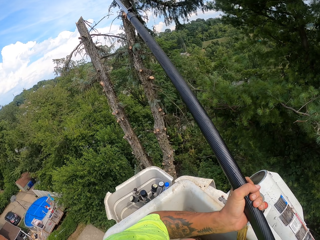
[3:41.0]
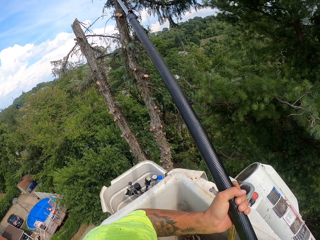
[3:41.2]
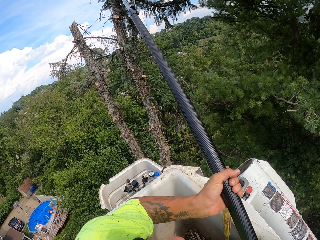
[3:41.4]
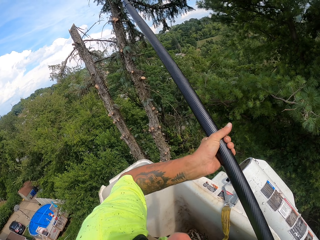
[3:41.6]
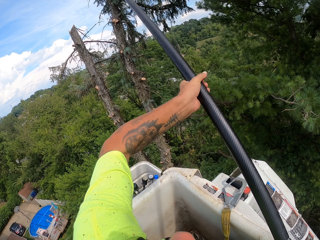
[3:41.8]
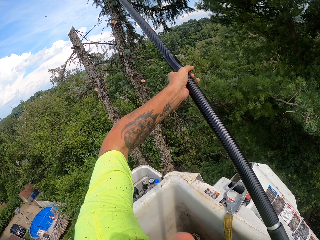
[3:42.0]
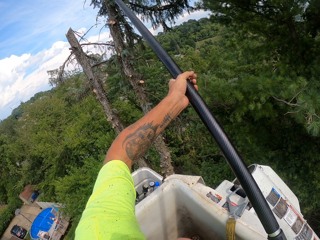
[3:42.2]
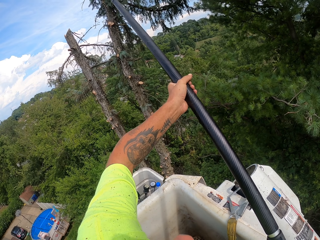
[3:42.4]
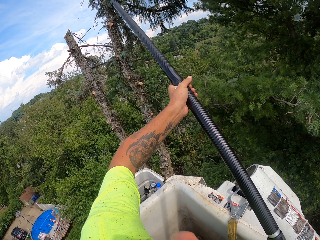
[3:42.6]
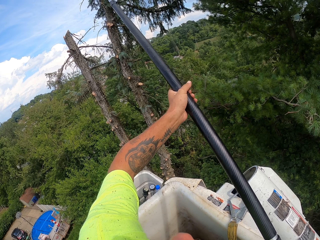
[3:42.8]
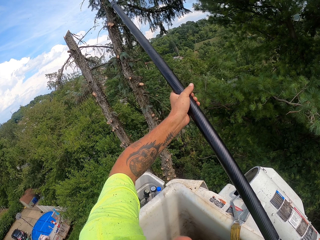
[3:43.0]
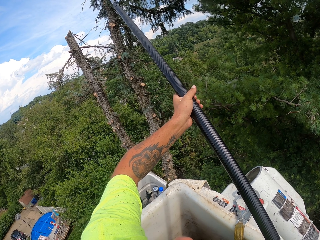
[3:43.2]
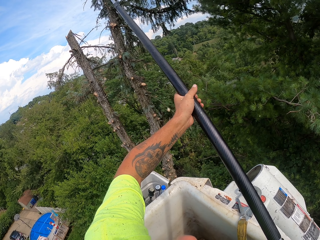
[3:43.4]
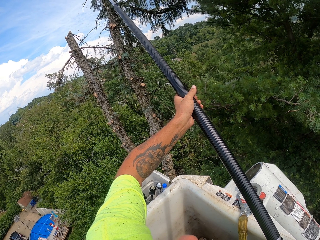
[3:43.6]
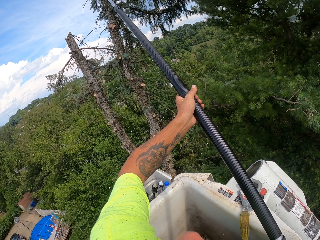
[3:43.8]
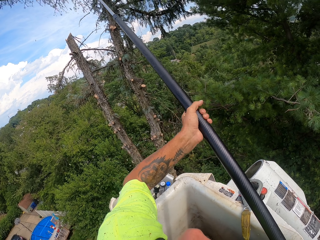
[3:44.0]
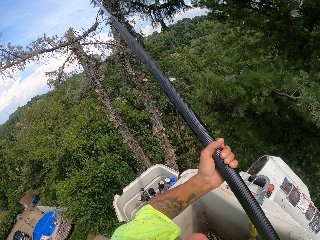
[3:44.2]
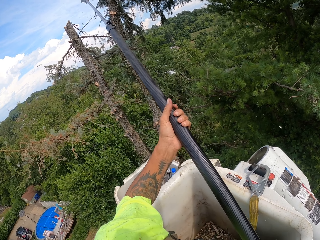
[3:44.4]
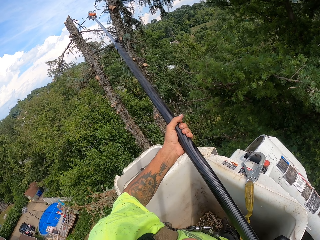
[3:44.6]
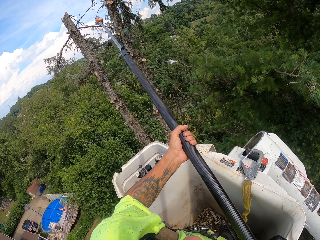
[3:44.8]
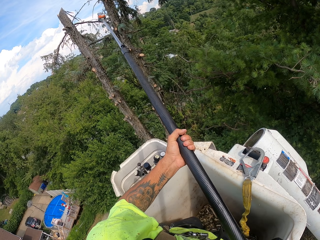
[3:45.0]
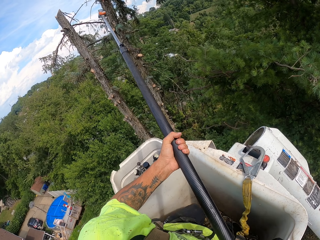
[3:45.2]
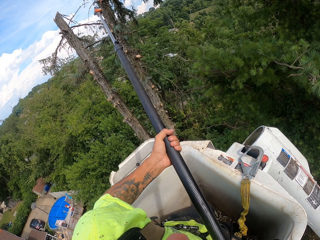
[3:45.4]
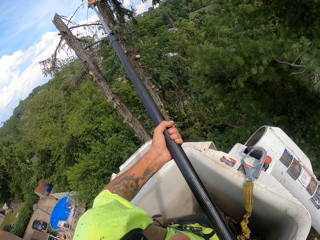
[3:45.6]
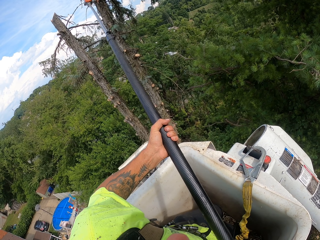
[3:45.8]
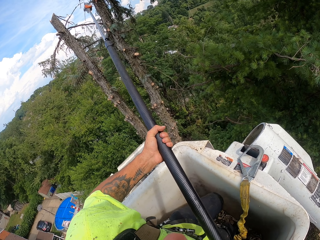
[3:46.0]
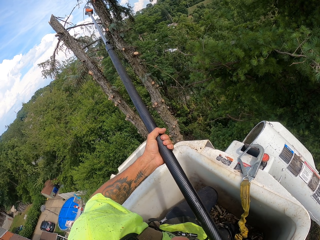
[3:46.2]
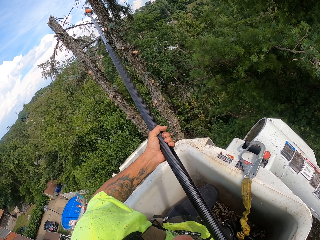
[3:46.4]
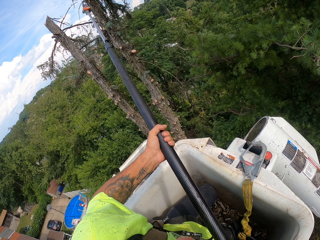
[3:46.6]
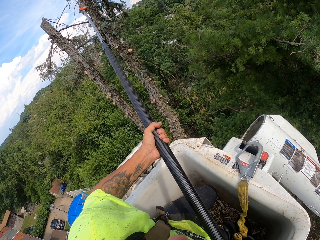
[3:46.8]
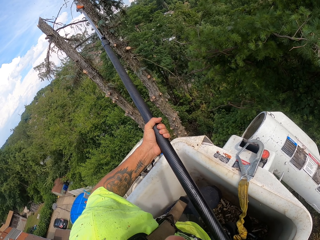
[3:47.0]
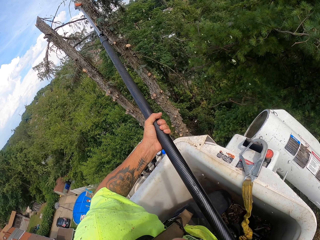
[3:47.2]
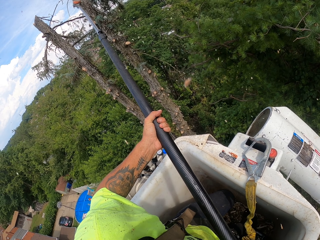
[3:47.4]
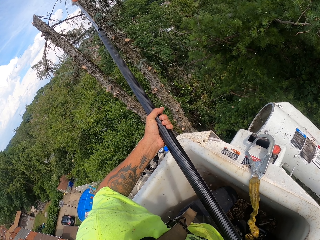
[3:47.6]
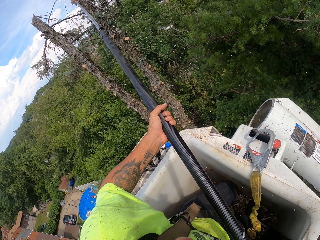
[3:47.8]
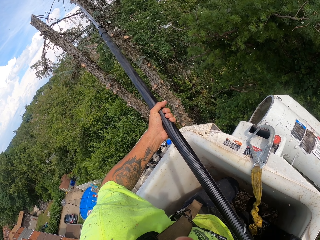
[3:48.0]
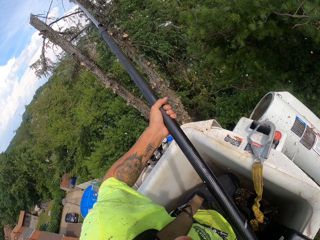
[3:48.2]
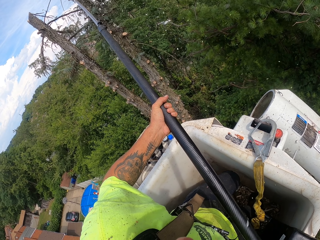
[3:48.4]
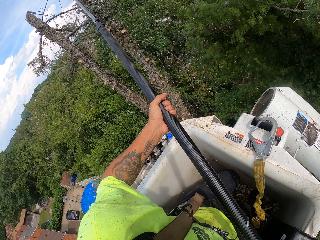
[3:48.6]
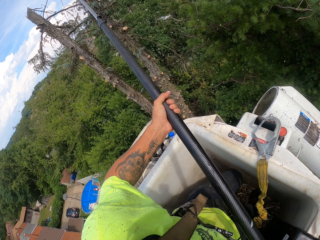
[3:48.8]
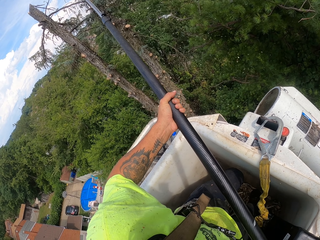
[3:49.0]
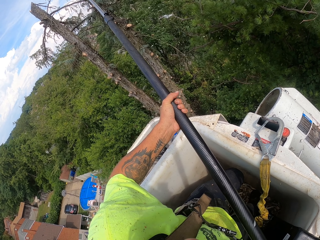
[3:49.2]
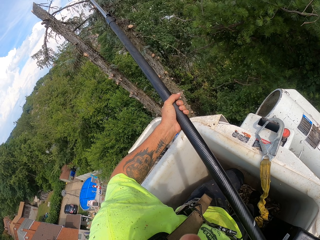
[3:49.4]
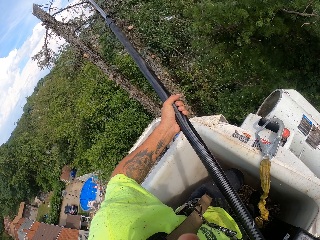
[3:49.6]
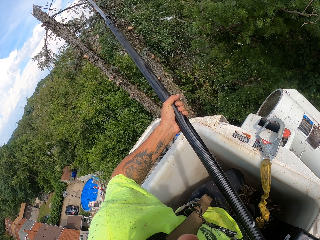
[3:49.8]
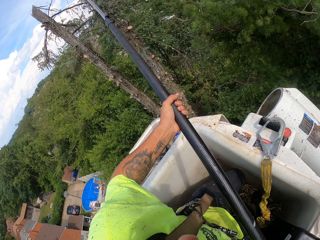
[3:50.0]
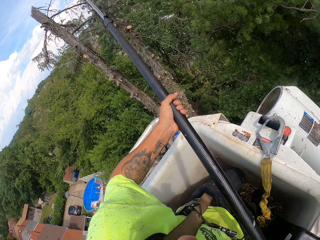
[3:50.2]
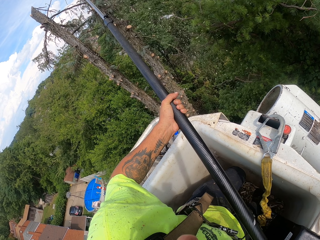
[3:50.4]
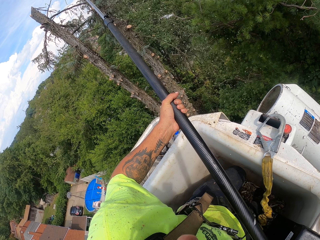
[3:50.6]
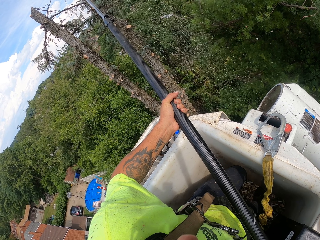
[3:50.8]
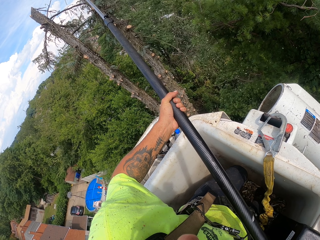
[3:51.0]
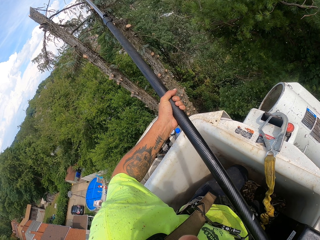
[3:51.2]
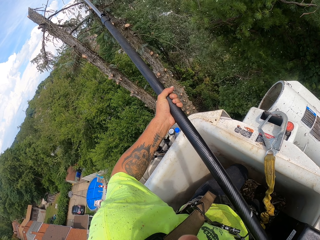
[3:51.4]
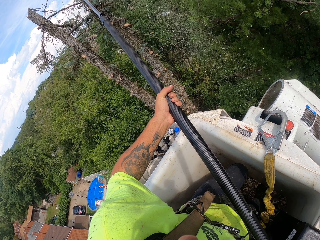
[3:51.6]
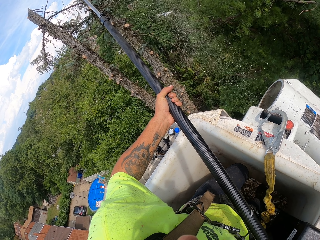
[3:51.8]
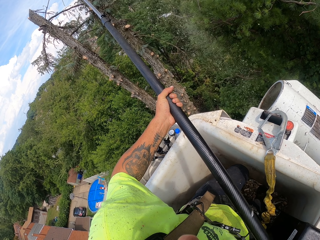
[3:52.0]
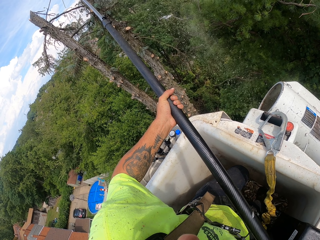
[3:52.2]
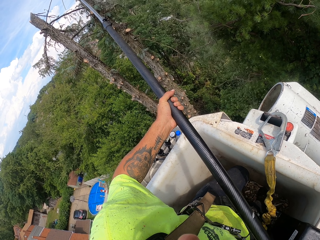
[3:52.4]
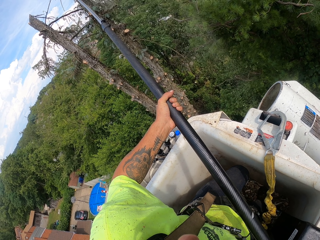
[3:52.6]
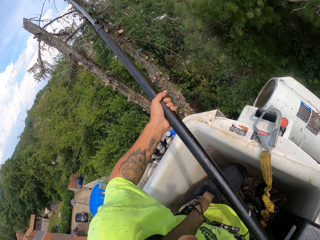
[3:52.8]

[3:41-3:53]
The camera wearer cuts the branches.

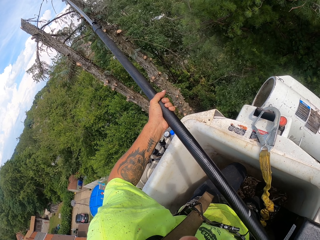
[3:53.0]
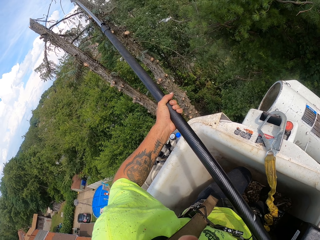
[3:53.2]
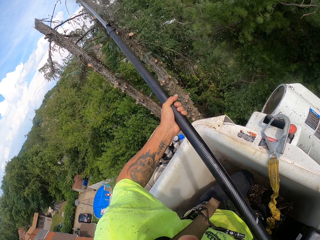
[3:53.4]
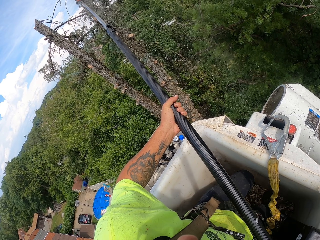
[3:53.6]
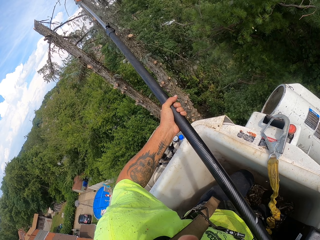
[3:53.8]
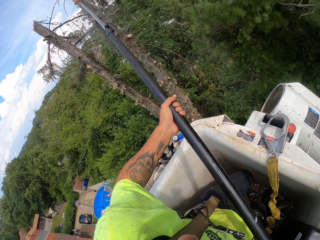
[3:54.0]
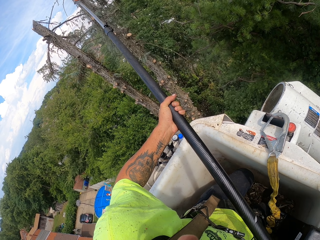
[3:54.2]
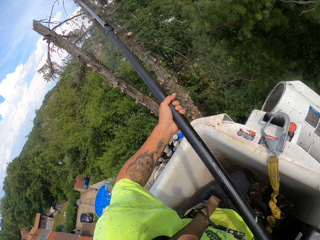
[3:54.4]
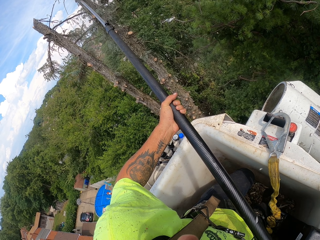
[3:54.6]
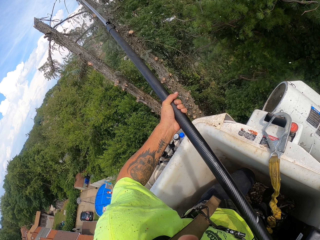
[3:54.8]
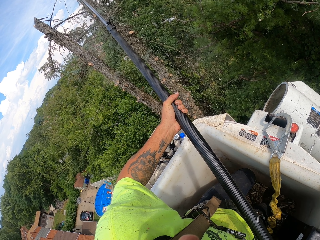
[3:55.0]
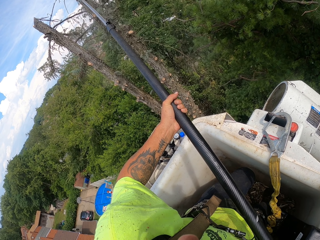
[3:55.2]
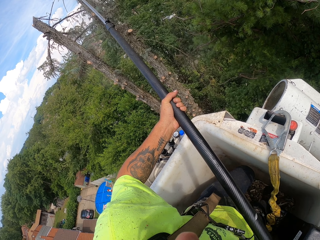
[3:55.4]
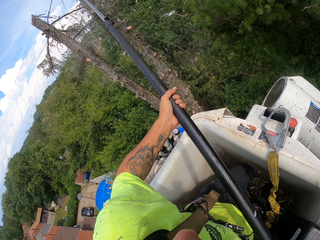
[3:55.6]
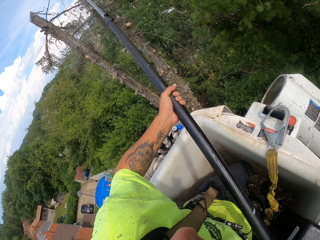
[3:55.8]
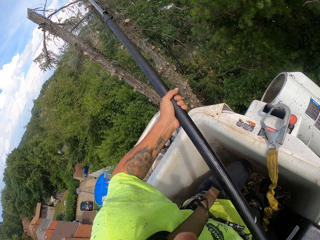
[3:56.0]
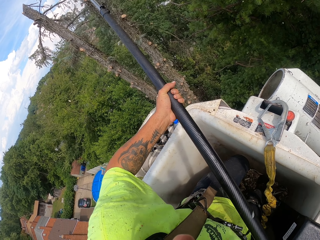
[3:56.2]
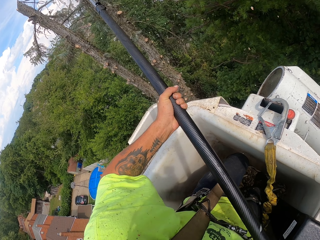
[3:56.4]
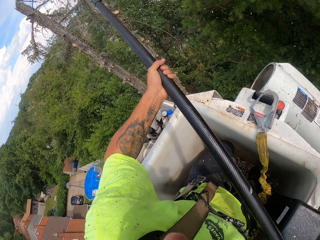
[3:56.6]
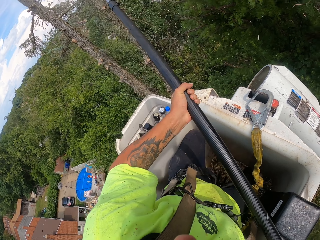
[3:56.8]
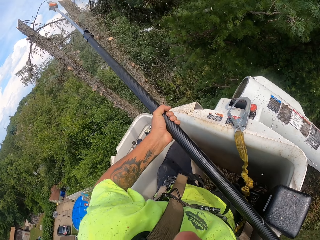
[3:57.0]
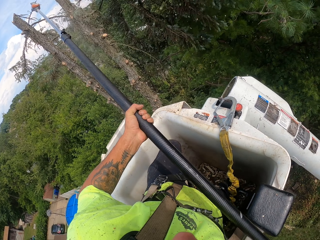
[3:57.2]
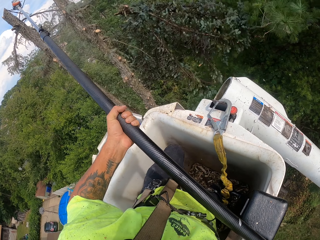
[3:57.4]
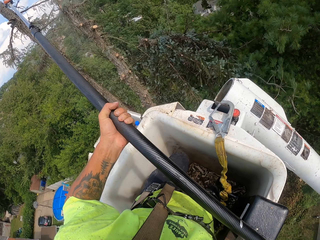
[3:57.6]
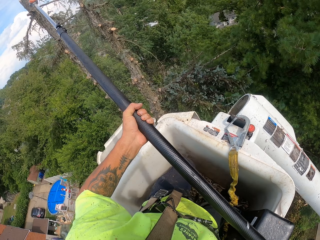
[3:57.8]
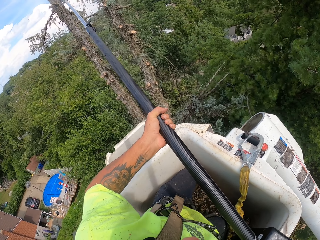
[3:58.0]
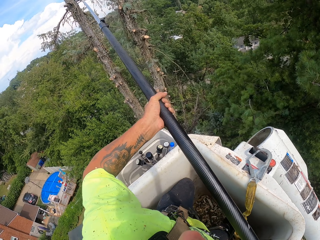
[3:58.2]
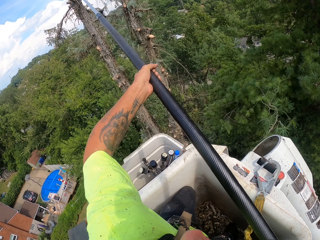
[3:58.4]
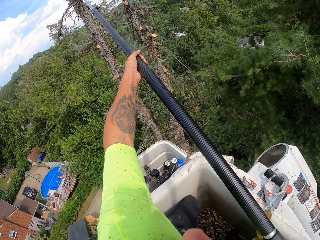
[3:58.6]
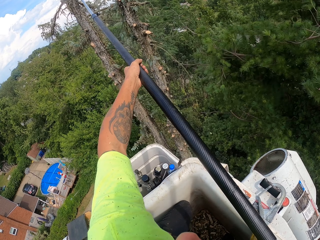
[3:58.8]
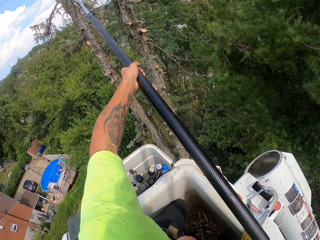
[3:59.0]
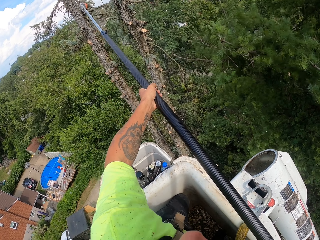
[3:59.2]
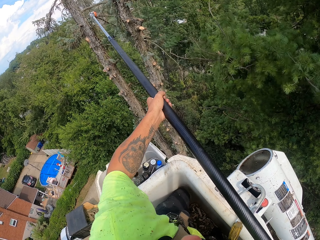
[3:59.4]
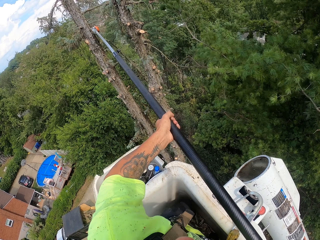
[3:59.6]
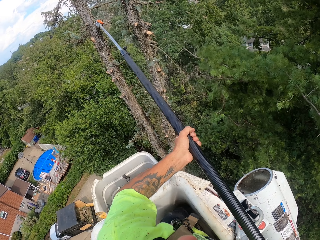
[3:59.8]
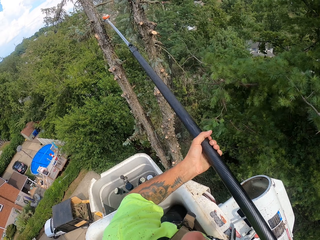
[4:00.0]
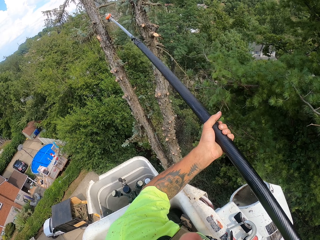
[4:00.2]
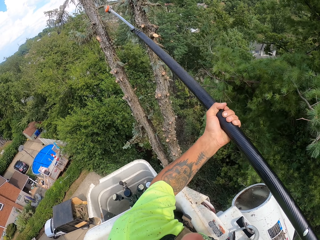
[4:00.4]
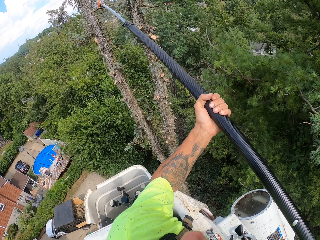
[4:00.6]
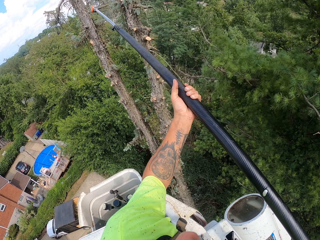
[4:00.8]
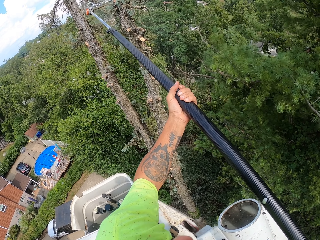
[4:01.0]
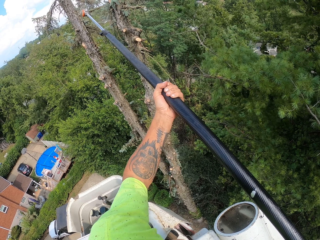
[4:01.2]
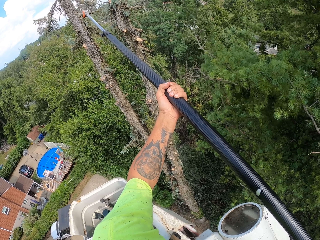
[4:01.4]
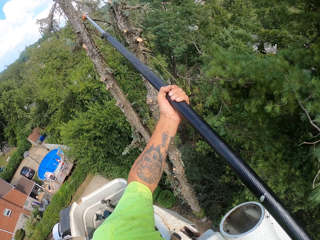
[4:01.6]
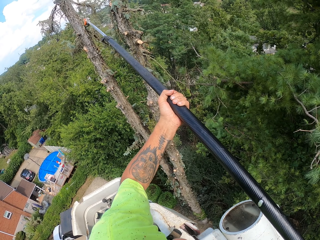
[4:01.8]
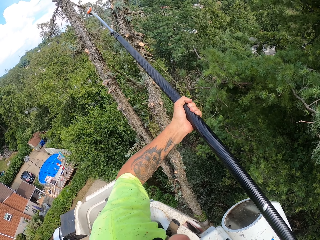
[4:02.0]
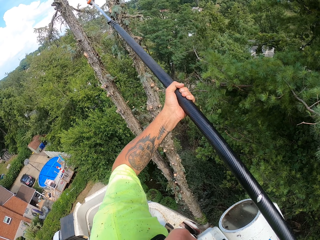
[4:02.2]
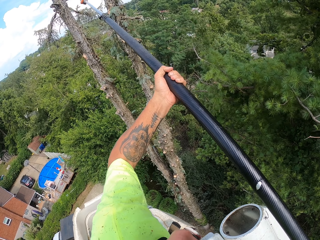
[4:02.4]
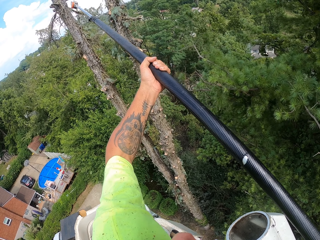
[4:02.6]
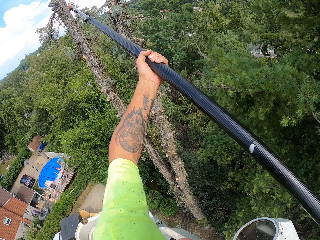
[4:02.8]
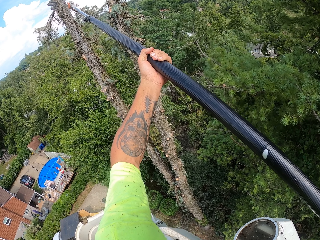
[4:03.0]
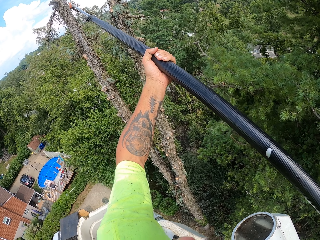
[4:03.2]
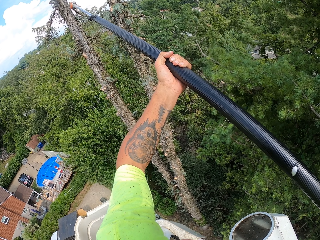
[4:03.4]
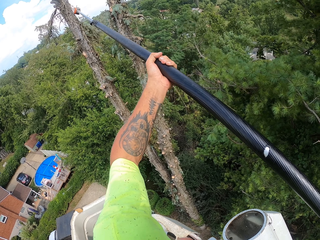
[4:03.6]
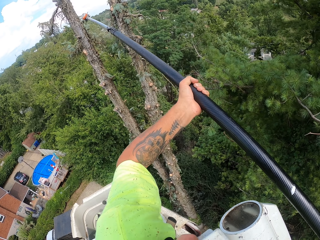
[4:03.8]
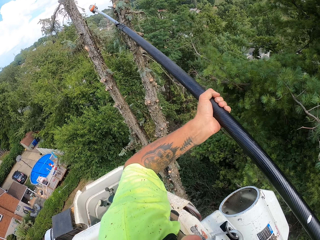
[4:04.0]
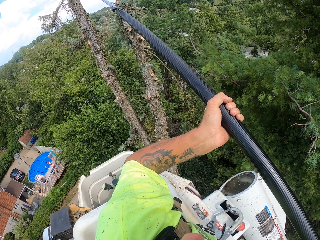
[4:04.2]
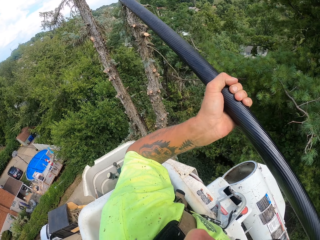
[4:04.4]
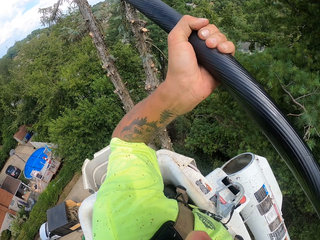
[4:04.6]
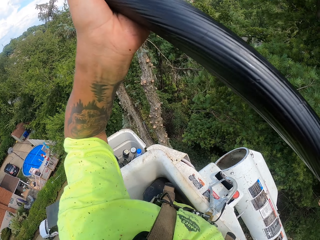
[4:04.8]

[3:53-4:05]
The camera wearer cuts the branches. They look at the tree branch.
